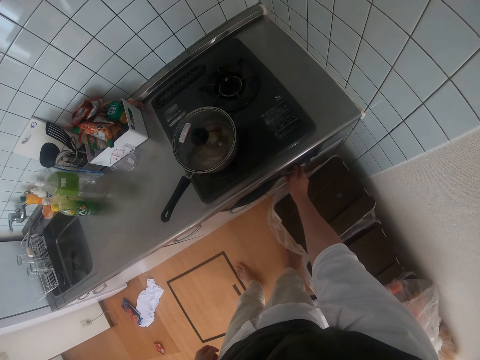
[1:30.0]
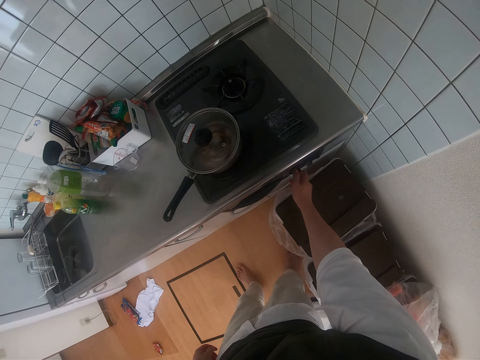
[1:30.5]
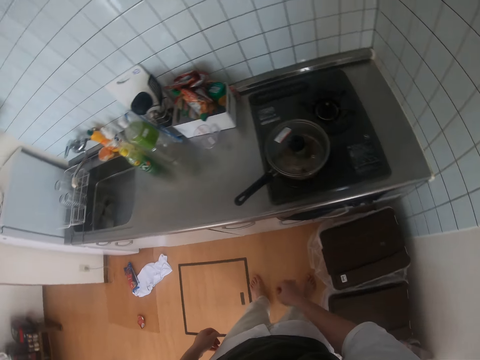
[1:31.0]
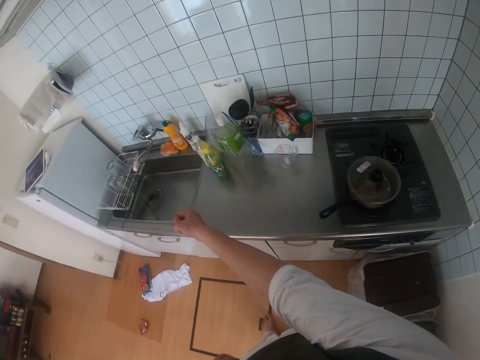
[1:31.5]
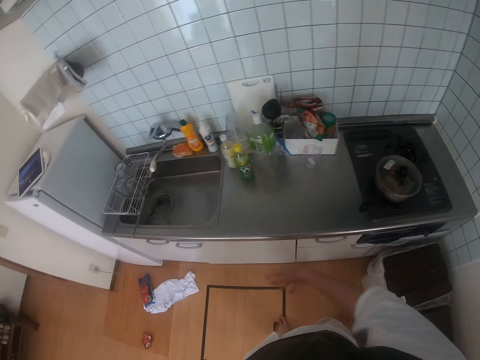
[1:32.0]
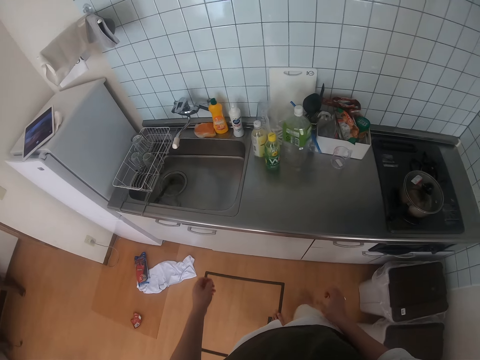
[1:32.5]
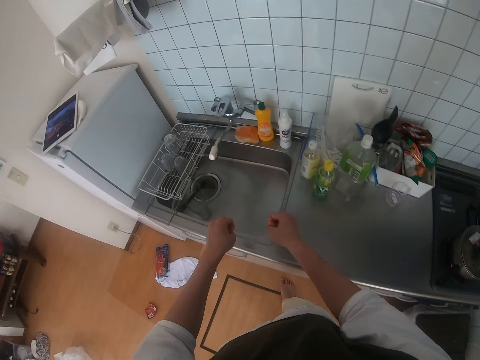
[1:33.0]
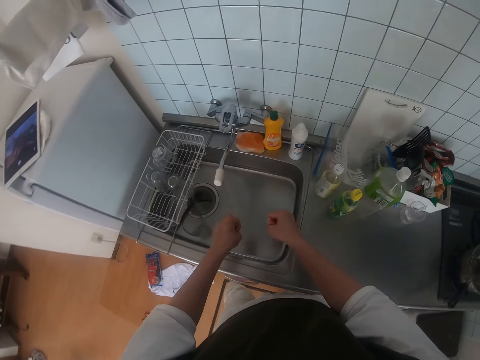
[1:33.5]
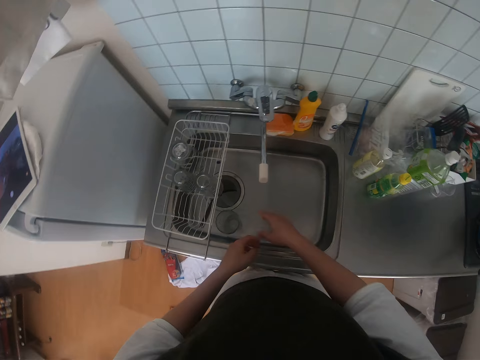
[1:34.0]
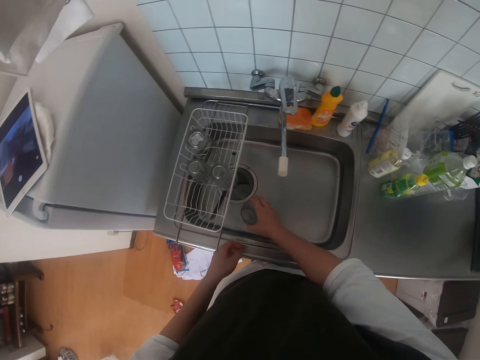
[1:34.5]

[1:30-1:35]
The camera wearer shakes a hand. They shake hands. They pick a glass cup from the sink.

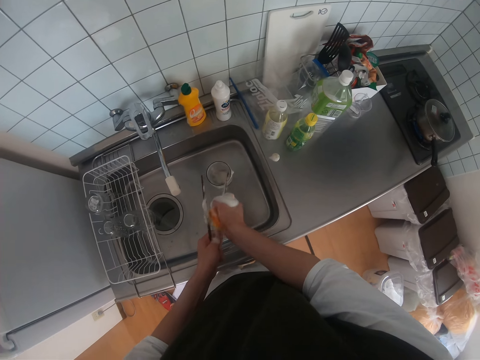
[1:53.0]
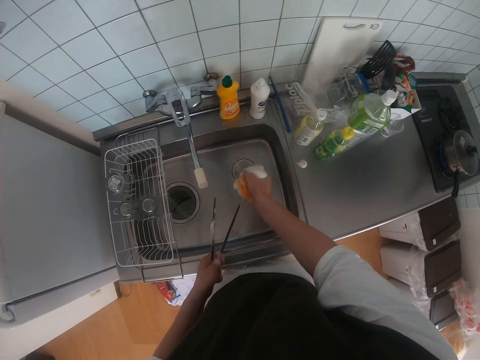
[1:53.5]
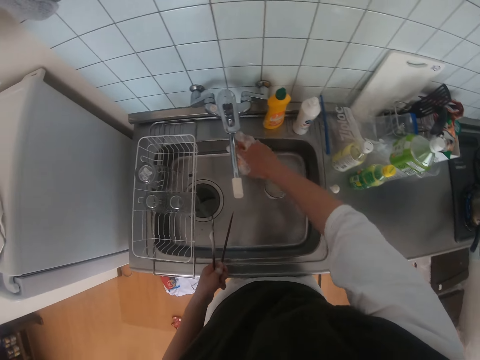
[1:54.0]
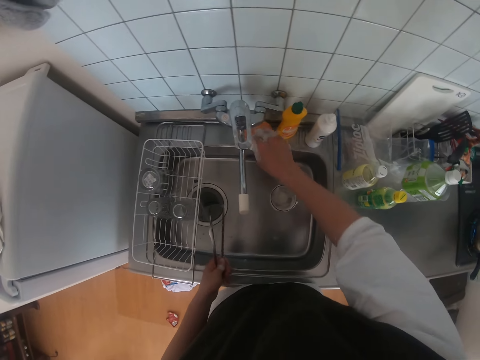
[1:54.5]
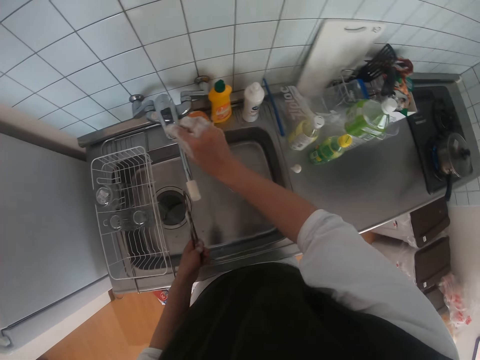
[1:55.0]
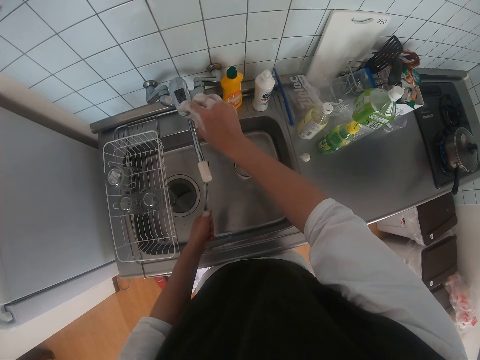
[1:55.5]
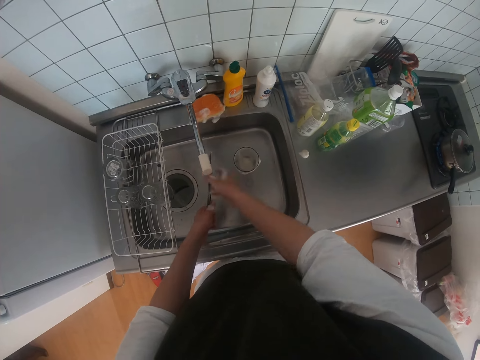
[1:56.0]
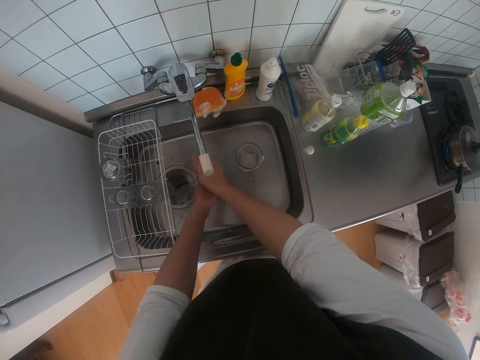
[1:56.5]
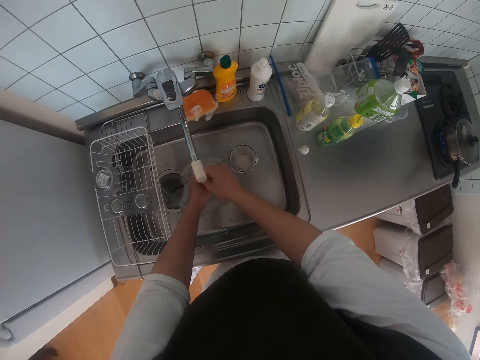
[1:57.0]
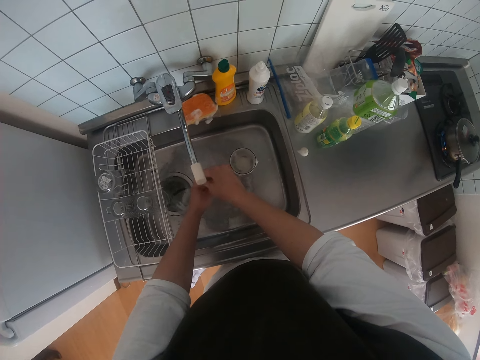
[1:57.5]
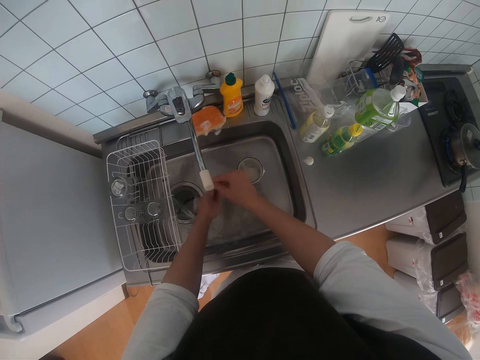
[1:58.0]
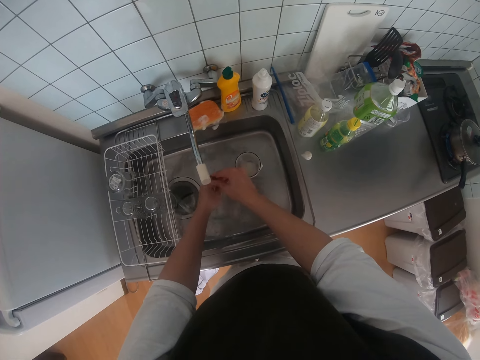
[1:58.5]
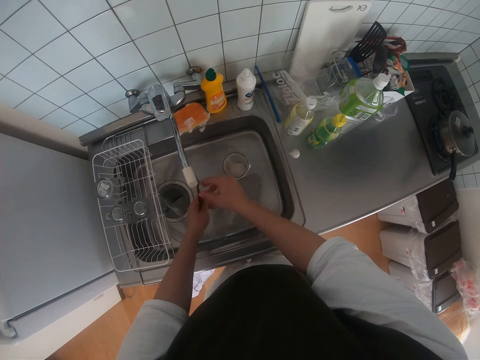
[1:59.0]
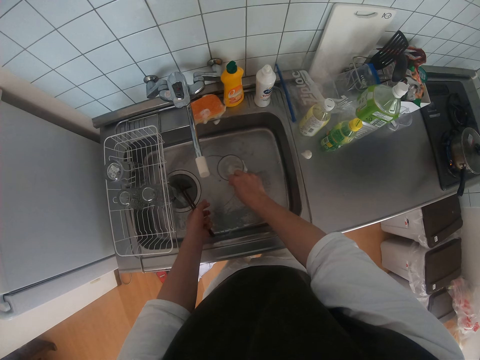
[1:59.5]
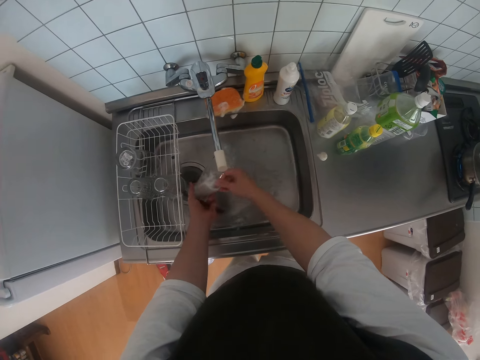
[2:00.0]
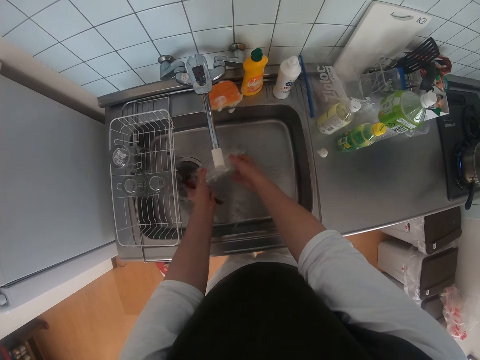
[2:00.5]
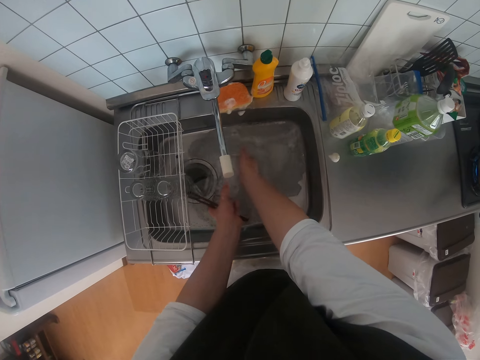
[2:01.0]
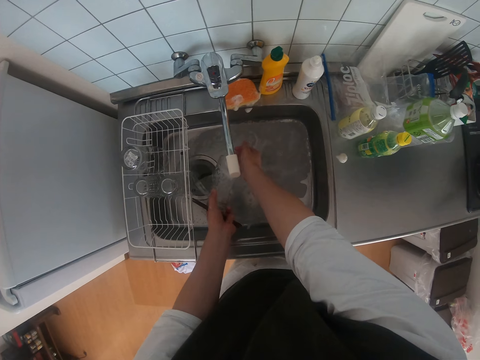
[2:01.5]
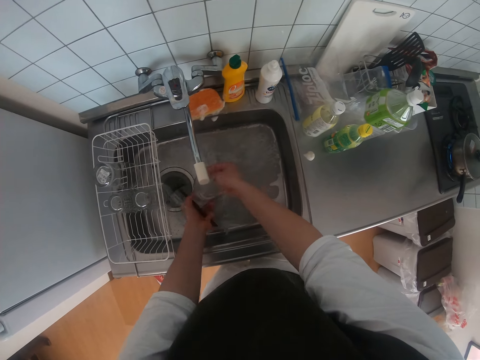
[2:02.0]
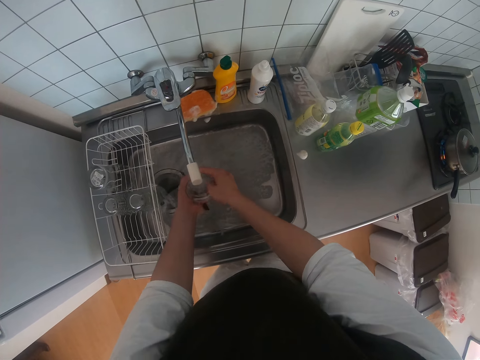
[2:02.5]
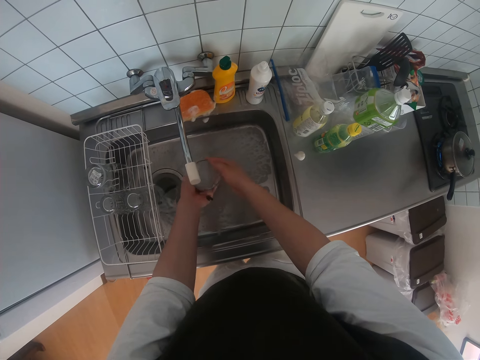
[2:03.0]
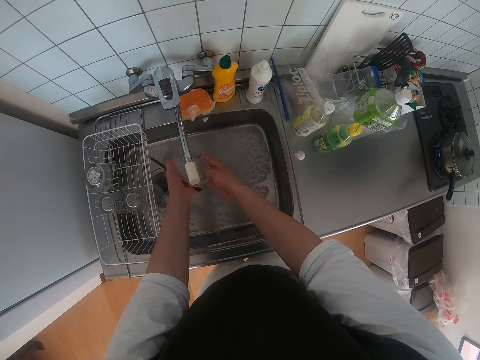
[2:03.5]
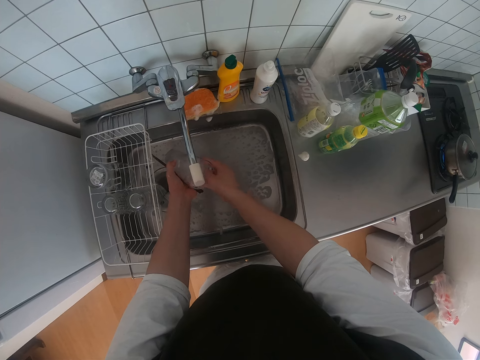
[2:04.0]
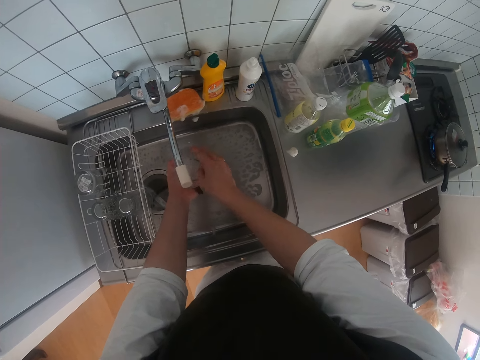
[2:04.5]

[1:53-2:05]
The camera wearer drops the washing sponge on the sink top. They open the tap of water. They rinse the chopsticks with hands. They pick the glass cup from the sink. They rinse the glass cup with hands. They pour water in the sink with the glass. They put water in the glass.

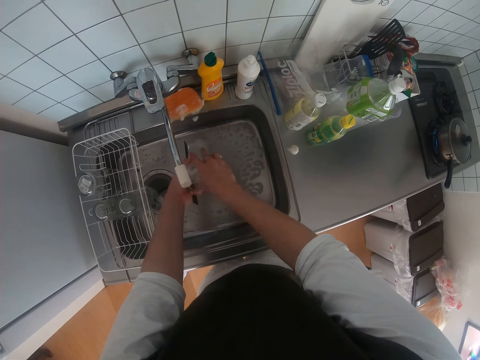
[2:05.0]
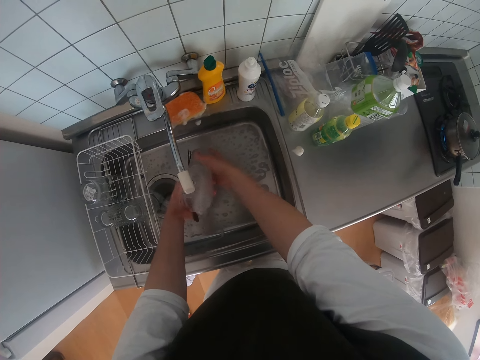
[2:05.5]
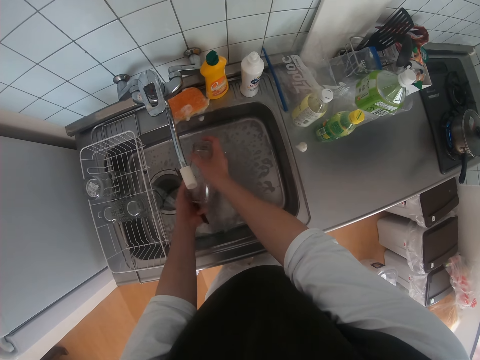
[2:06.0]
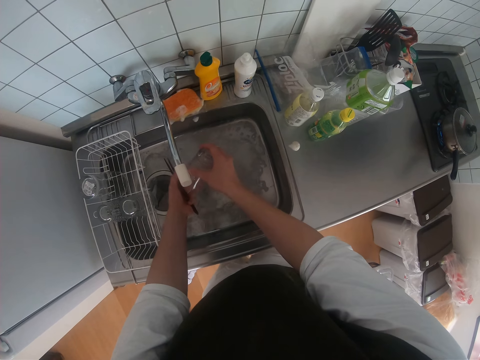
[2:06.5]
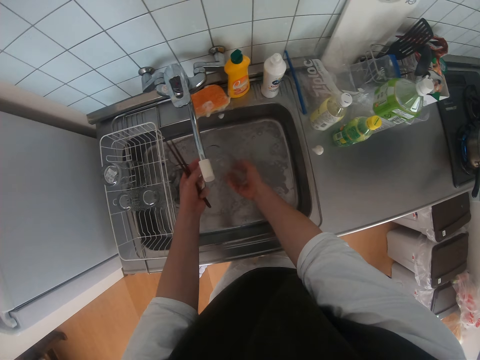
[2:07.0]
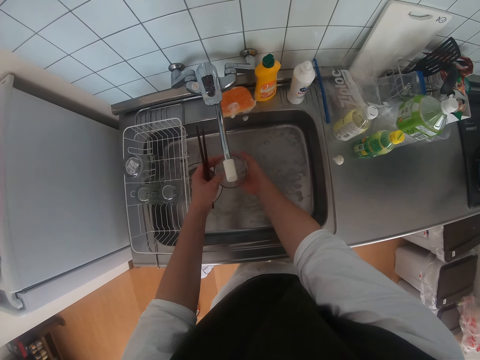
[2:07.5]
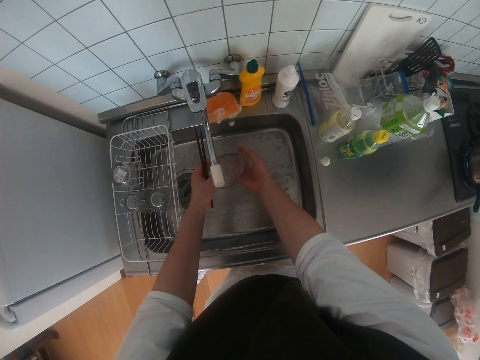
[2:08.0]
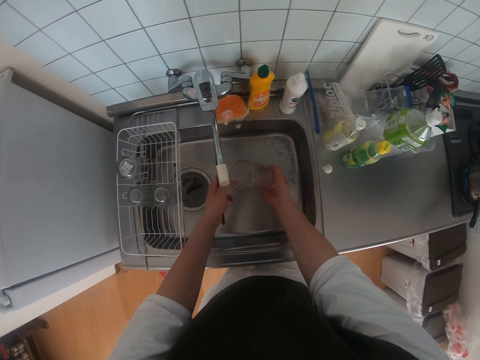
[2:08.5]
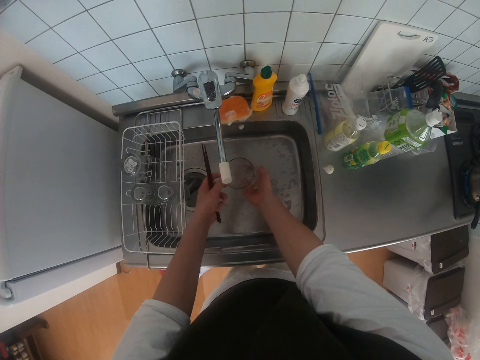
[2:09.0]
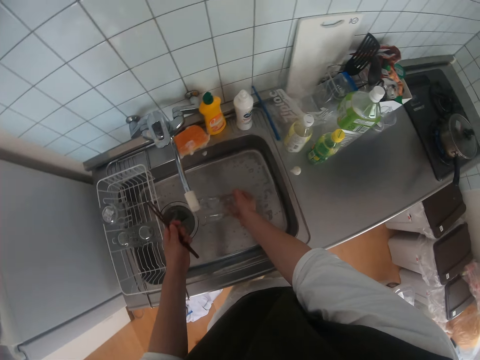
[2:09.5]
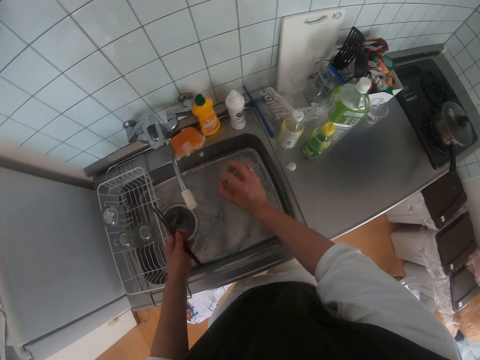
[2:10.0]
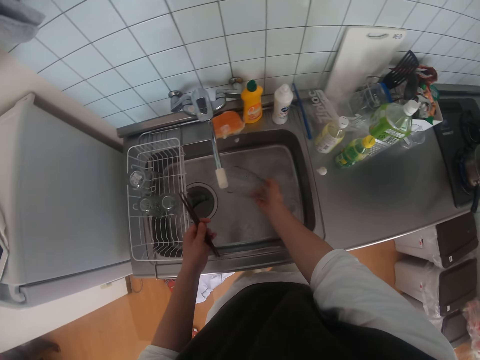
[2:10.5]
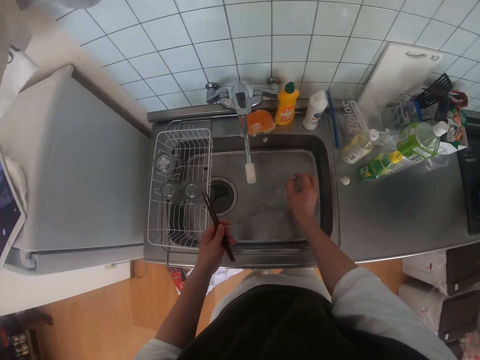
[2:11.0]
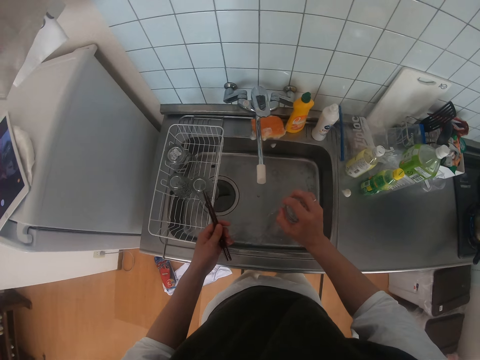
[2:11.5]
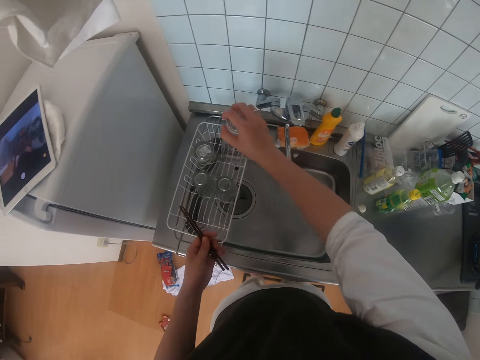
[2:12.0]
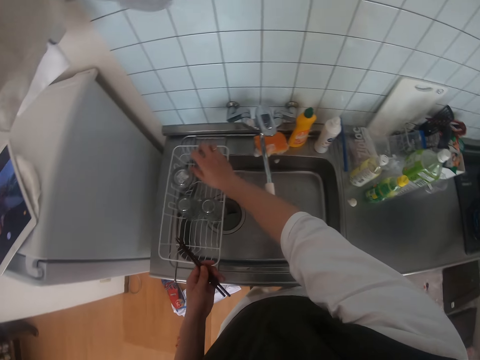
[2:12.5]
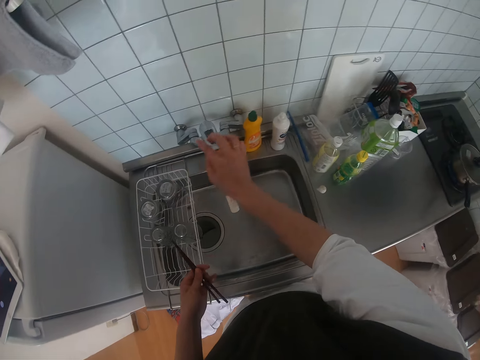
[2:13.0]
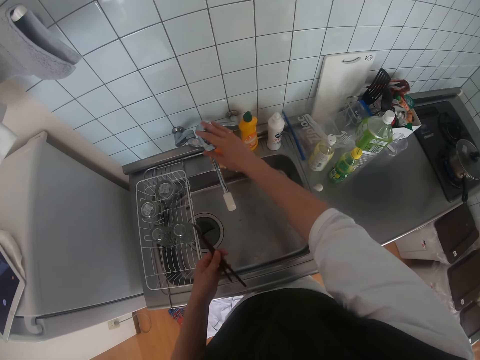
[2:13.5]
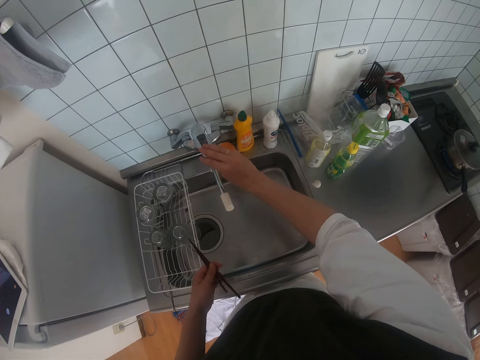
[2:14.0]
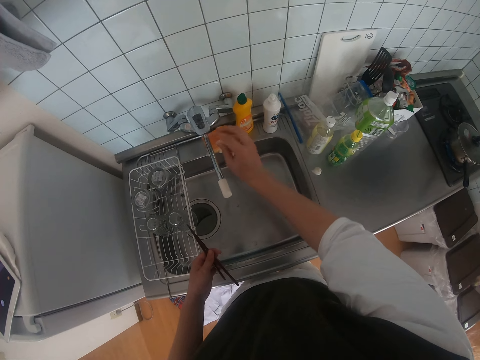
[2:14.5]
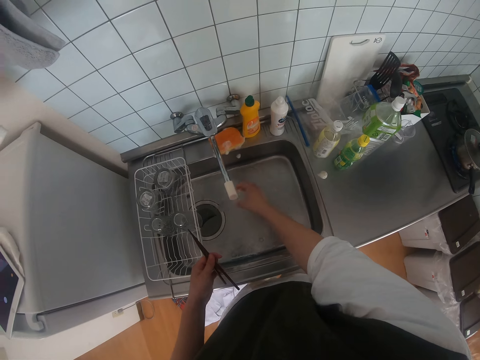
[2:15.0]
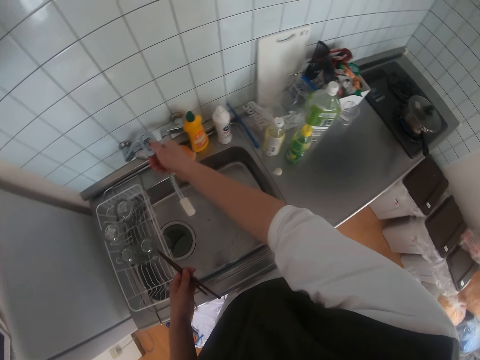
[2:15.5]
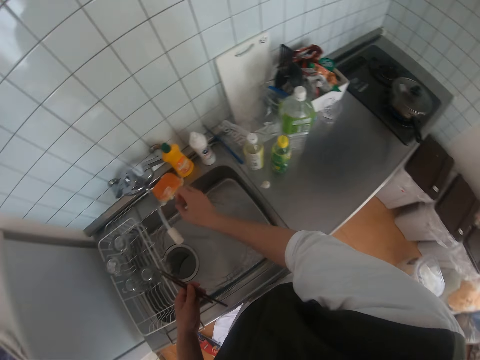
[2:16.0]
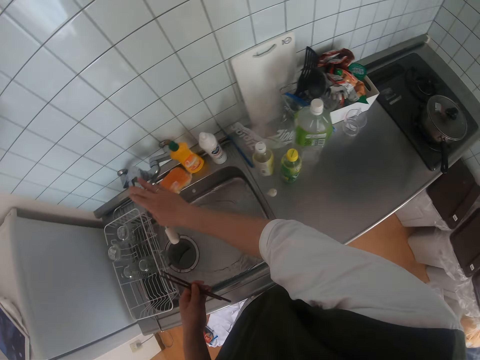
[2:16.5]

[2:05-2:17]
The camera wearer pours water in the sink with the glass. She puts water in the glass. She pours water in the sink with the glass. She drops the glass cup in the drying rack hung on the sink. She touches the handle of the tap. She opens the tap of water. She rinses her hand. She closes the tap of water.
